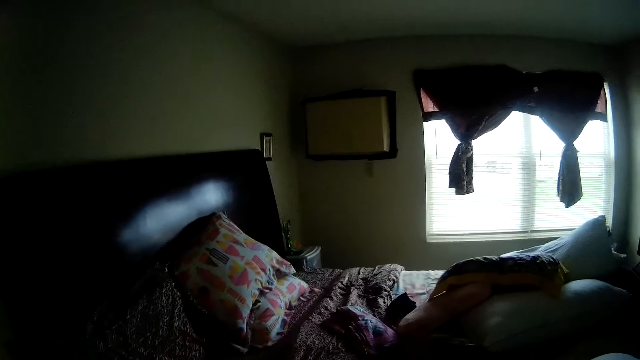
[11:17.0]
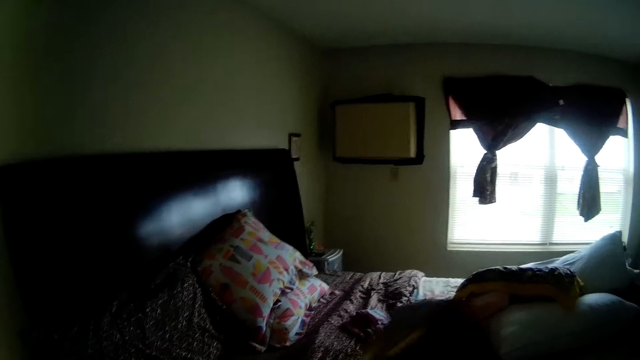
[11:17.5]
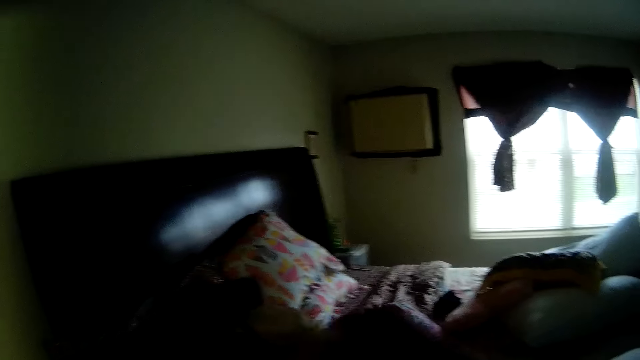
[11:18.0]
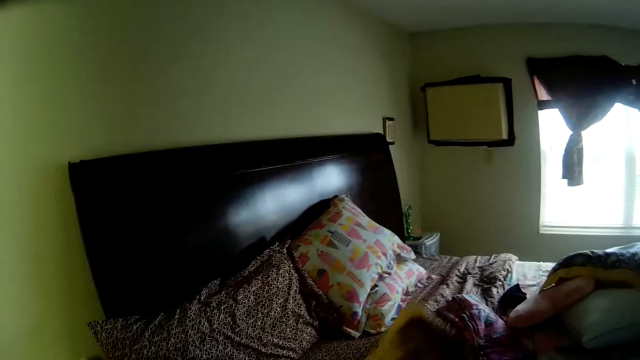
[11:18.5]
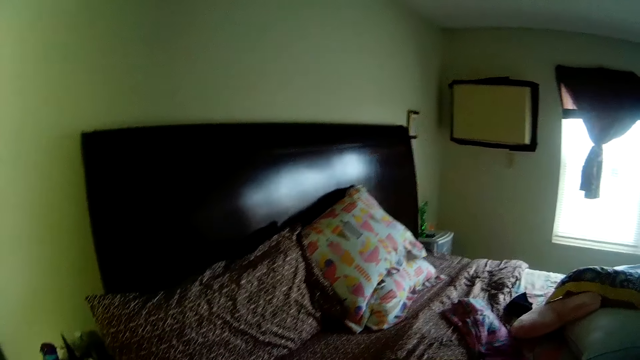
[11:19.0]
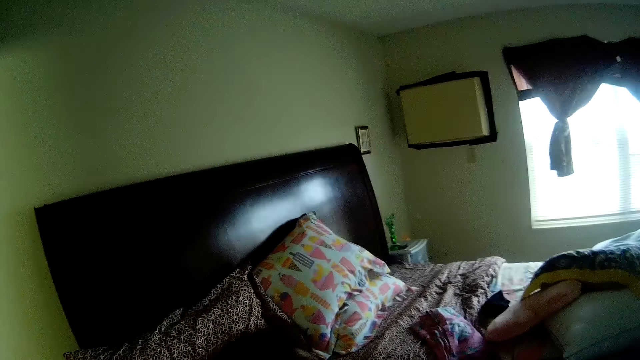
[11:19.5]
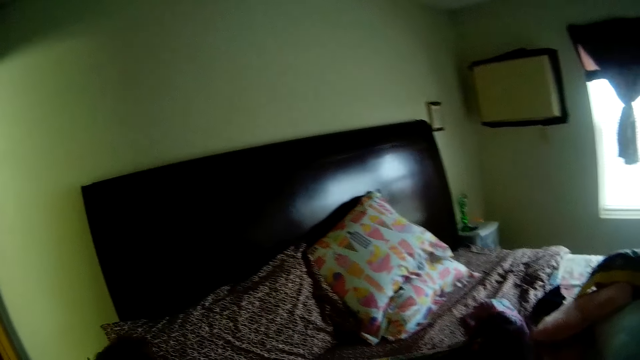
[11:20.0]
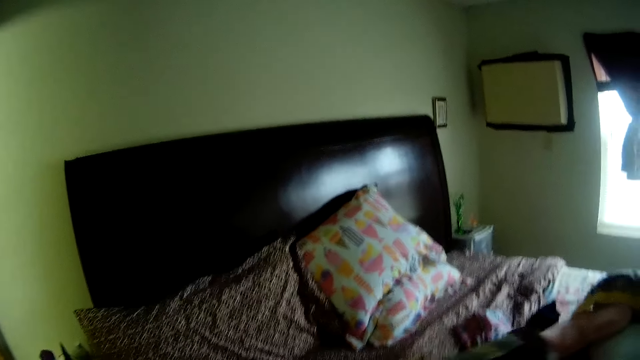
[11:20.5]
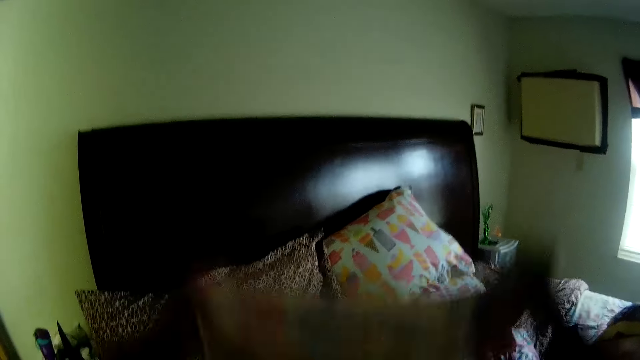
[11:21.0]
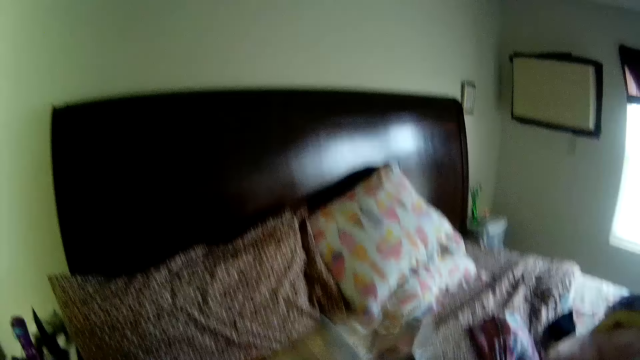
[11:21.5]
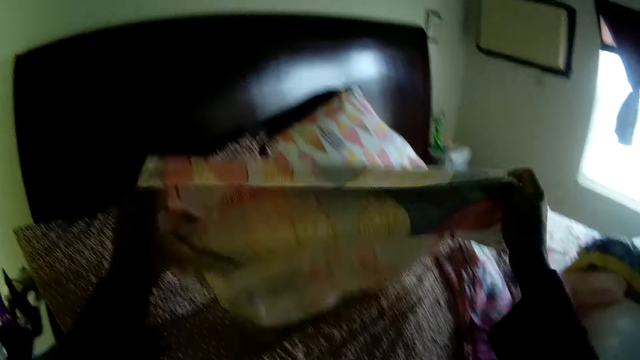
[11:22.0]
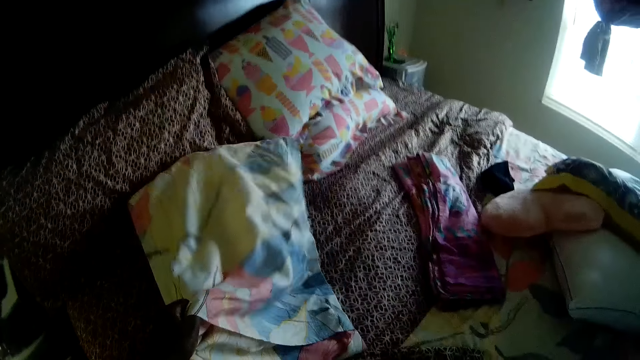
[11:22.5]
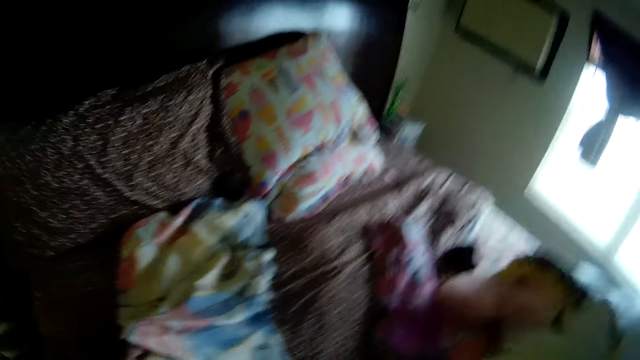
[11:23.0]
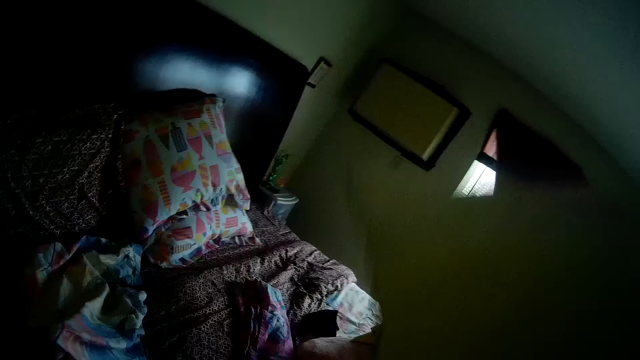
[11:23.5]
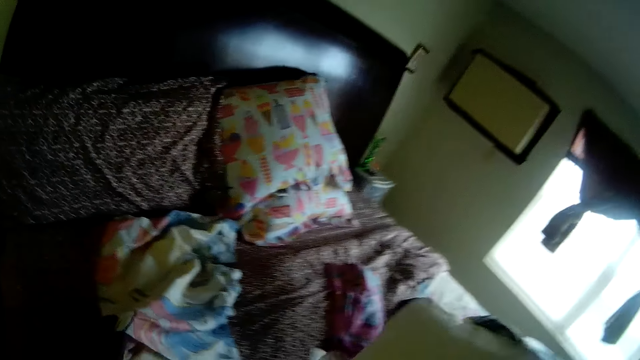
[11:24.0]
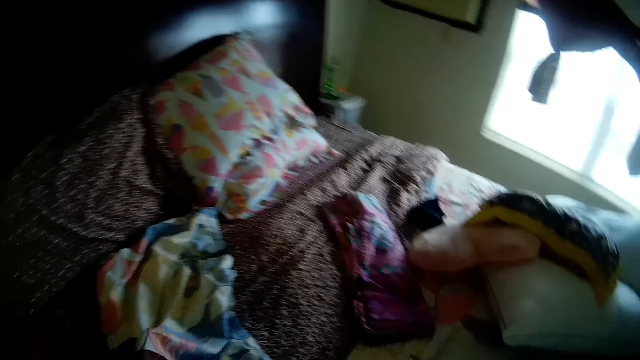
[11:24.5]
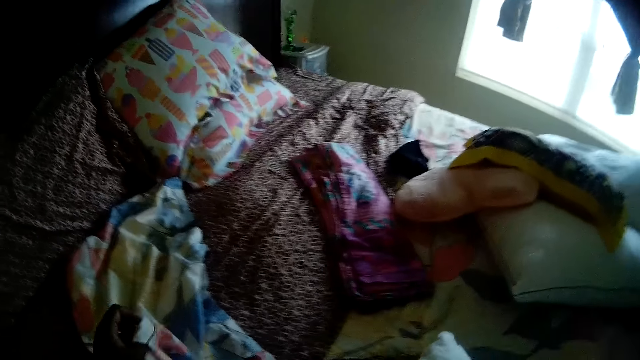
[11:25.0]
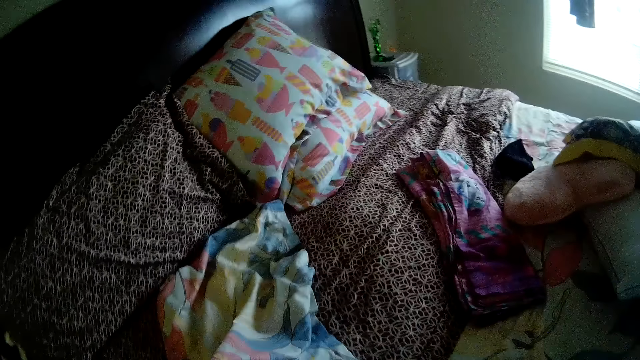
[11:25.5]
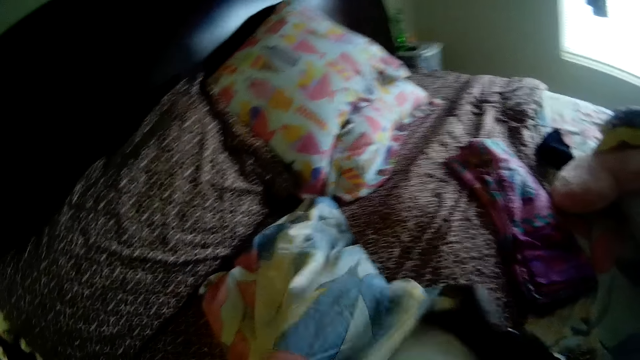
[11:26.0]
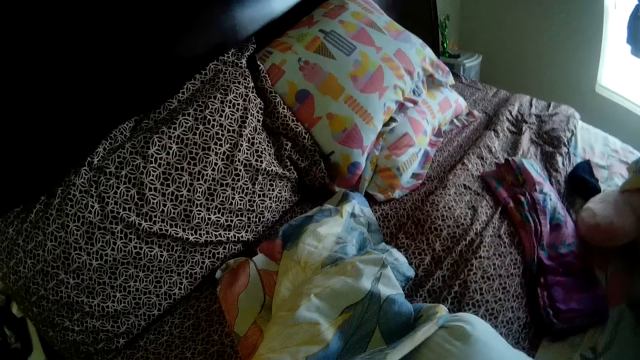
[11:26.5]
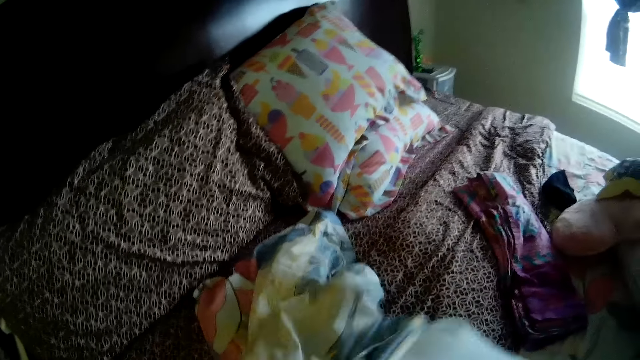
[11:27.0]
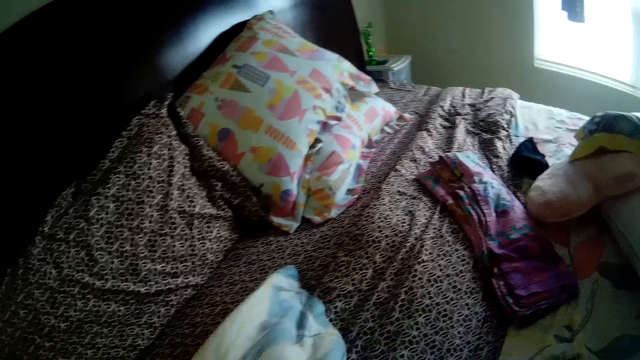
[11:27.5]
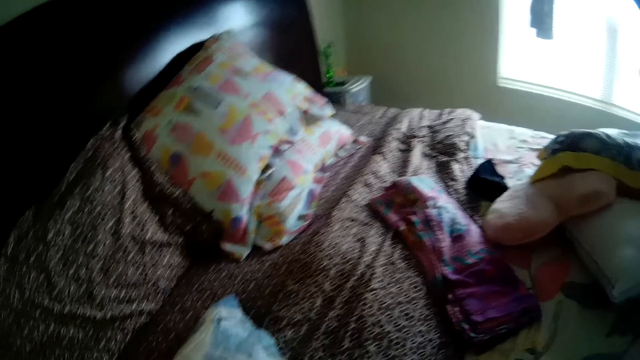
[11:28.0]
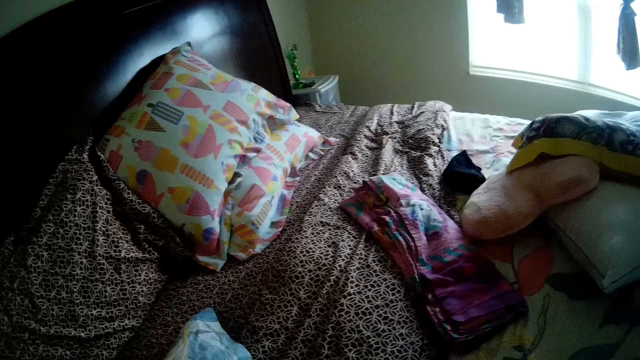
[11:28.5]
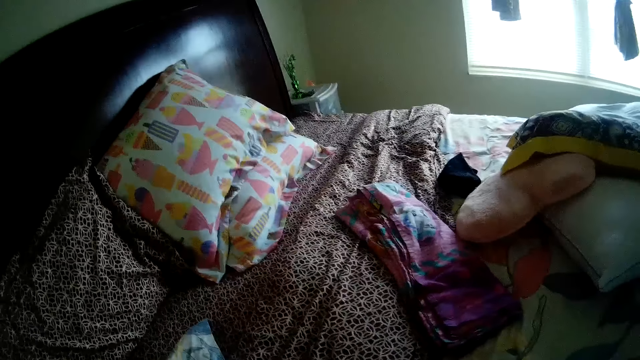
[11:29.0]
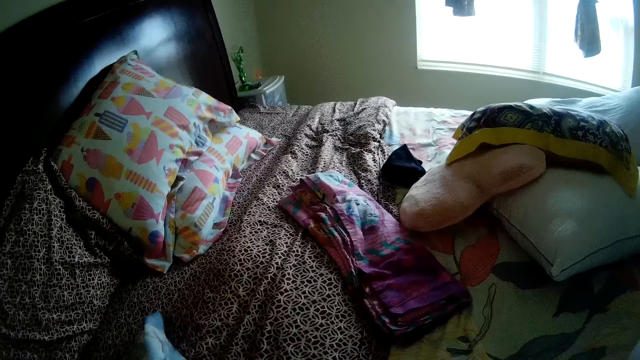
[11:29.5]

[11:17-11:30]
The camera wearer adjusts the pillowcase. She flaps the pillowcase with both hands. She takes the pillow from the bed with her right hand. She puts the pillow into the pillowcase with both hands.

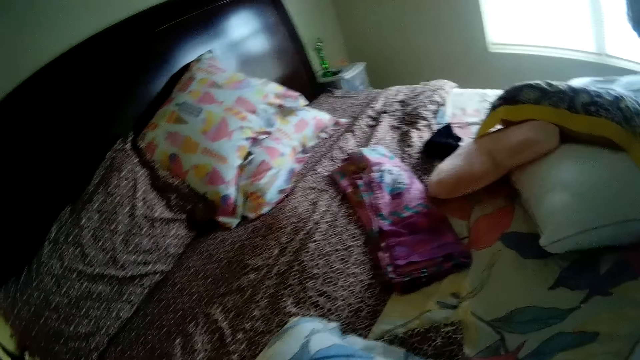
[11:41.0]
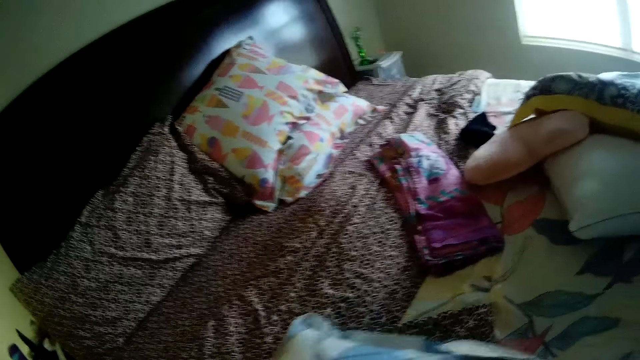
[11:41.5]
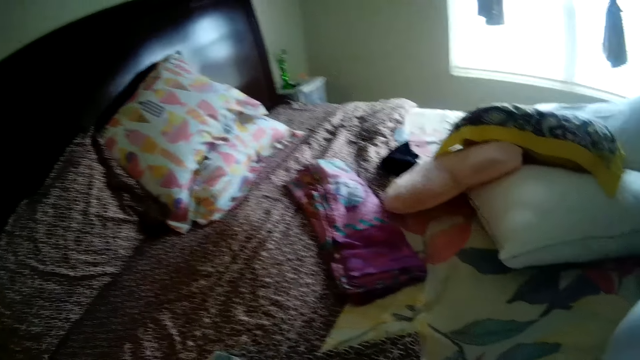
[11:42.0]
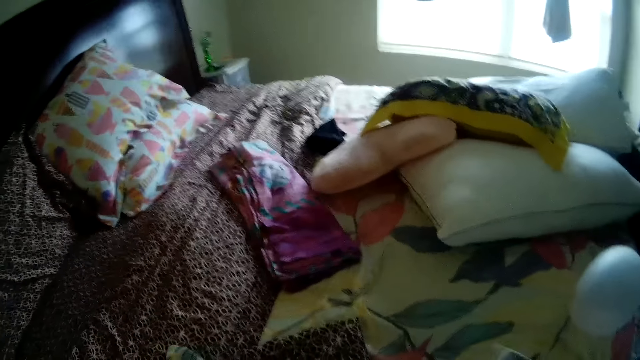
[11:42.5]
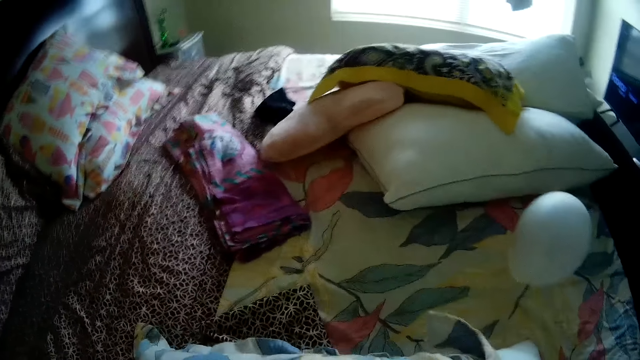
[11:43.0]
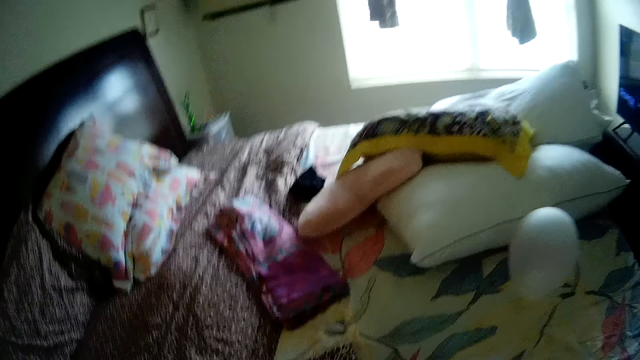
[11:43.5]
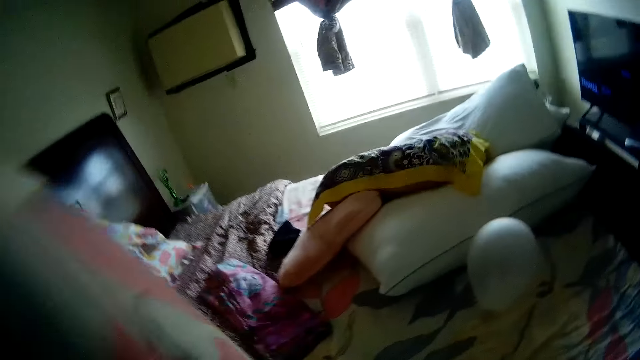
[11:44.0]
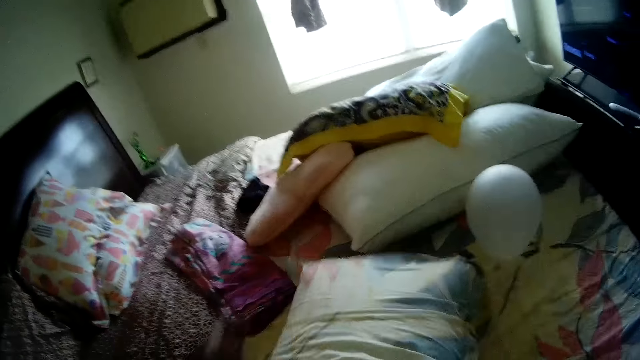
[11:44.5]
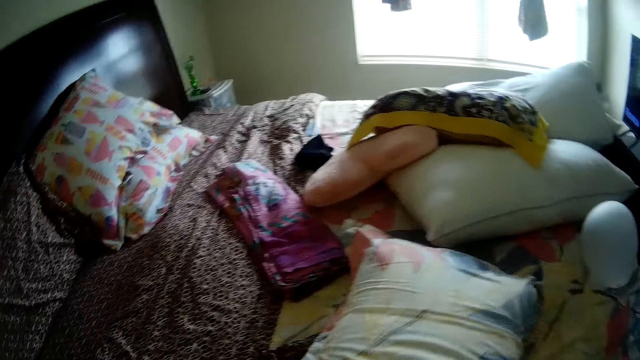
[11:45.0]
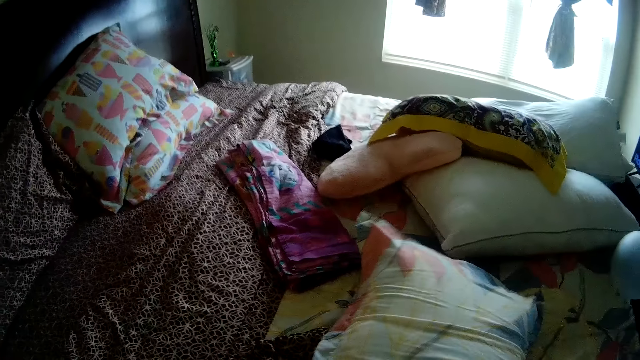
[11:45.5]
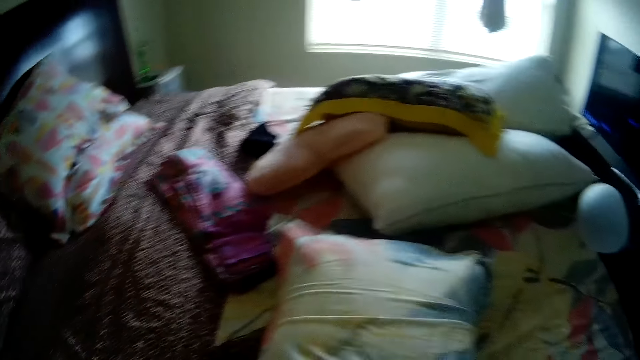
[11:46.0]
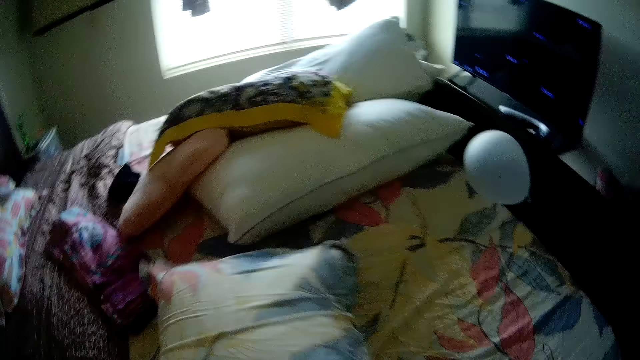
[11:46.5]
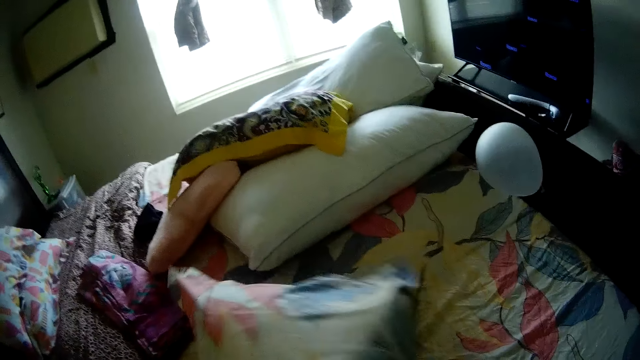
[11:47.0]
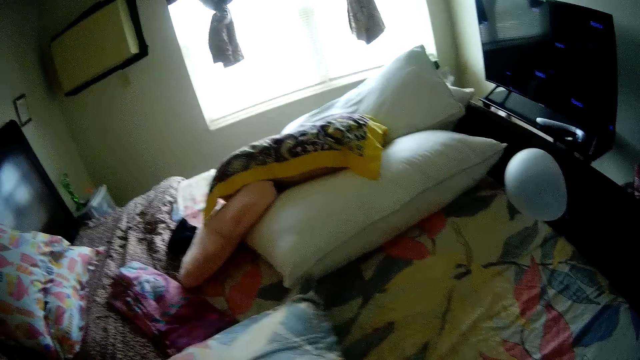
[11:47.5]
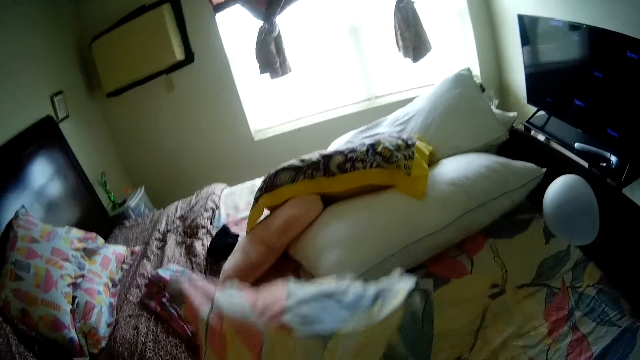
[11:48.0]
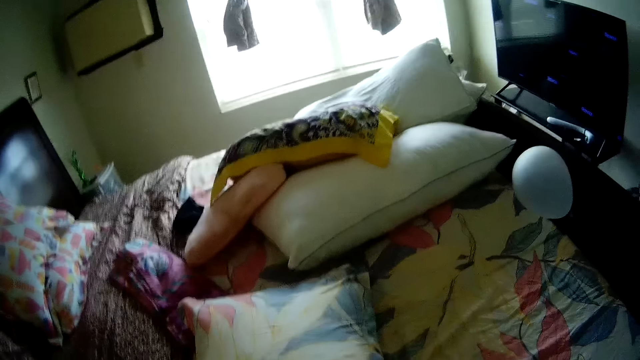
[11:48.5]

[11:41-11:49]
The camera wearer flips the pillow with both hands.
